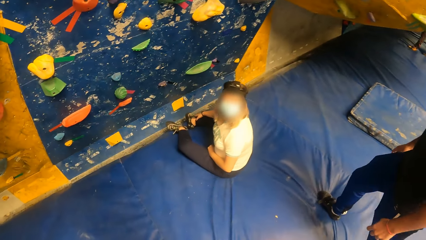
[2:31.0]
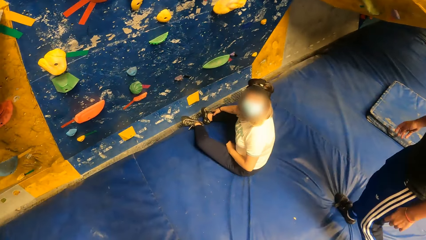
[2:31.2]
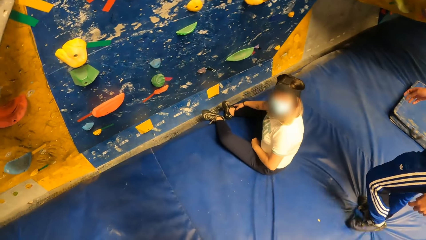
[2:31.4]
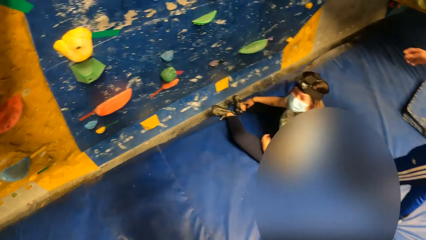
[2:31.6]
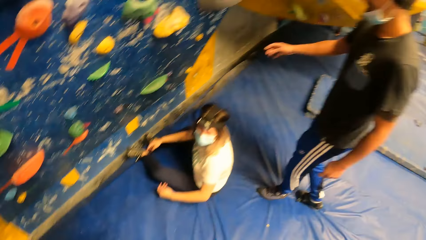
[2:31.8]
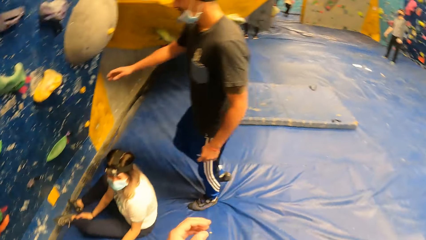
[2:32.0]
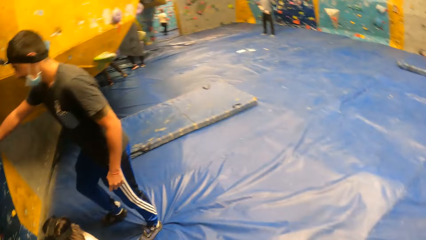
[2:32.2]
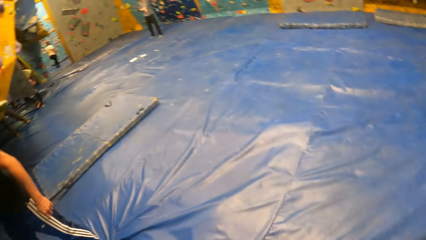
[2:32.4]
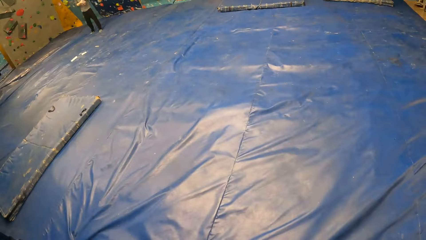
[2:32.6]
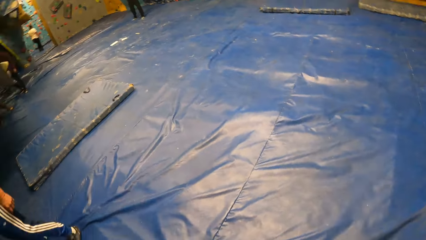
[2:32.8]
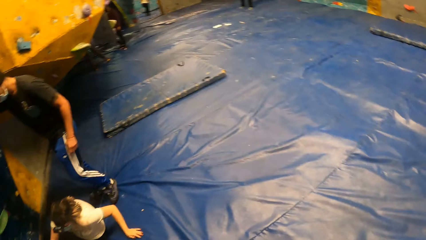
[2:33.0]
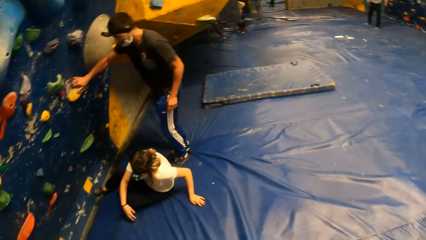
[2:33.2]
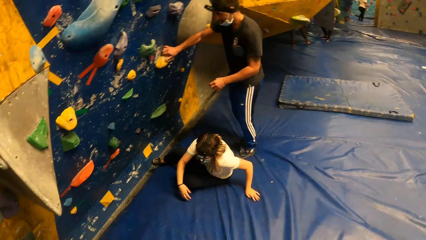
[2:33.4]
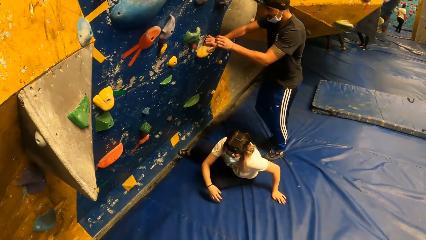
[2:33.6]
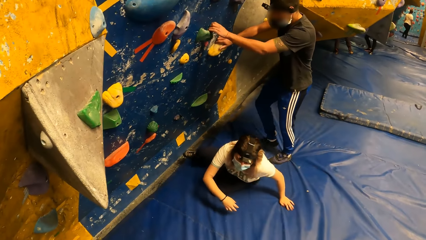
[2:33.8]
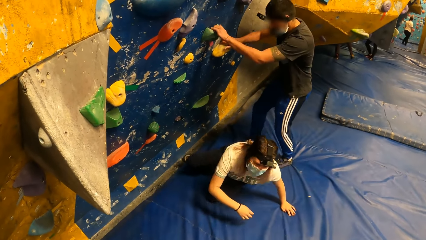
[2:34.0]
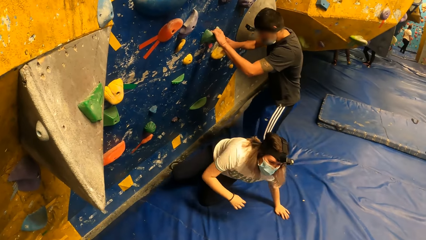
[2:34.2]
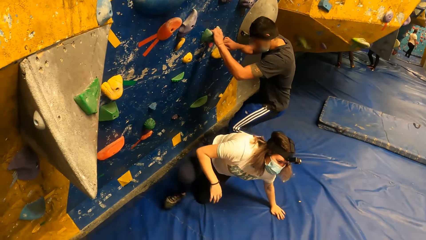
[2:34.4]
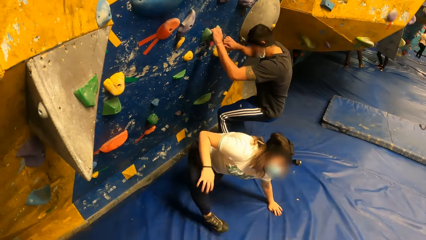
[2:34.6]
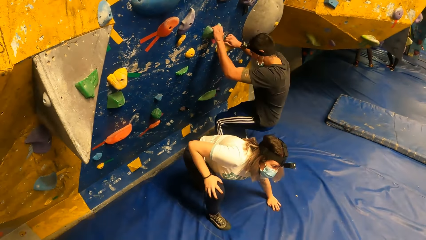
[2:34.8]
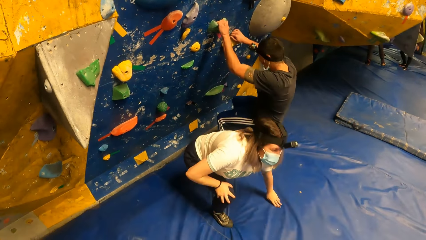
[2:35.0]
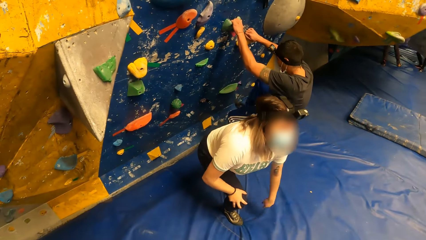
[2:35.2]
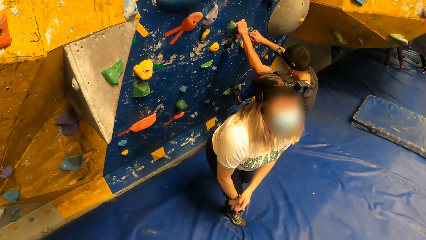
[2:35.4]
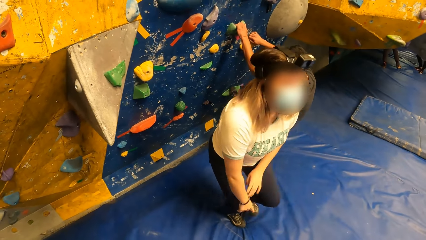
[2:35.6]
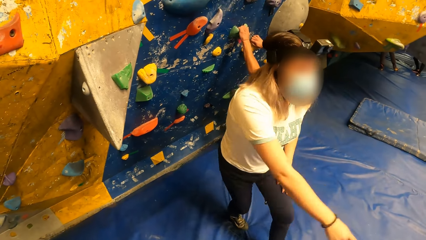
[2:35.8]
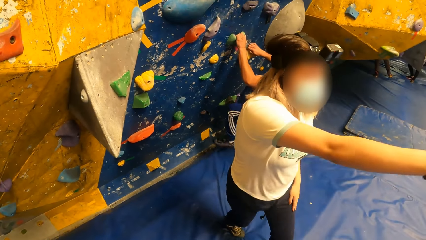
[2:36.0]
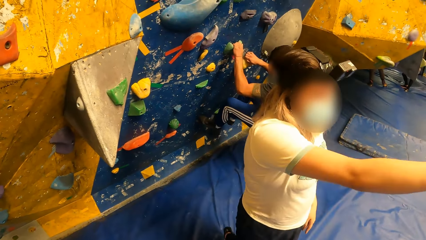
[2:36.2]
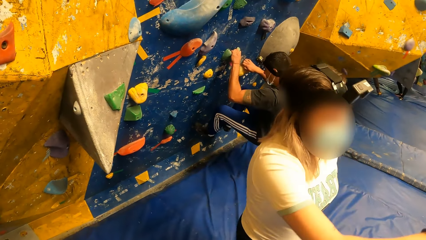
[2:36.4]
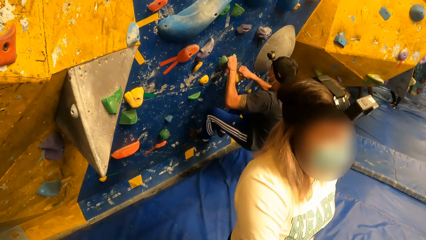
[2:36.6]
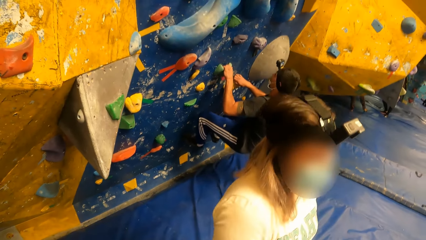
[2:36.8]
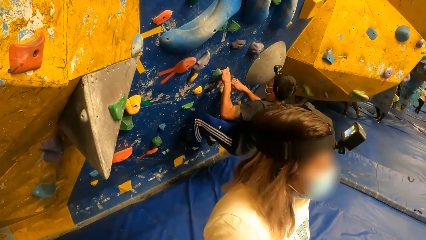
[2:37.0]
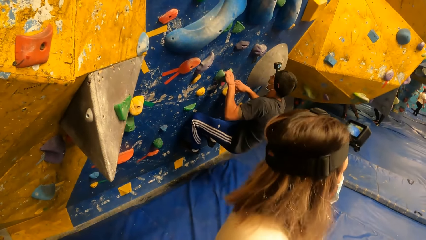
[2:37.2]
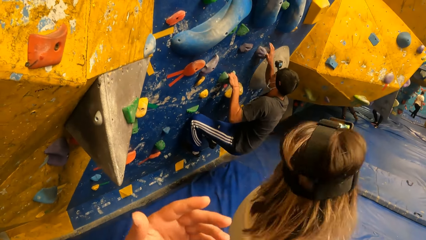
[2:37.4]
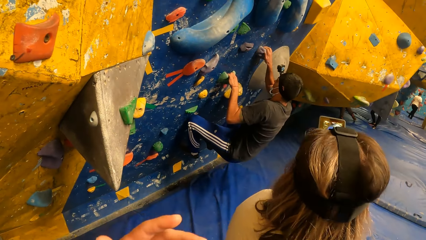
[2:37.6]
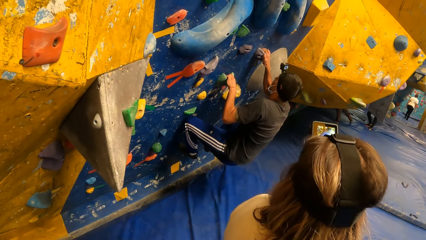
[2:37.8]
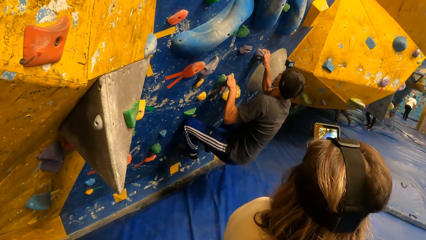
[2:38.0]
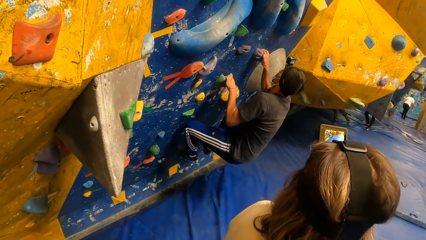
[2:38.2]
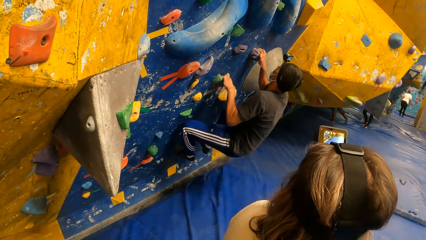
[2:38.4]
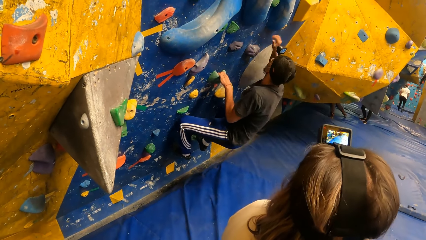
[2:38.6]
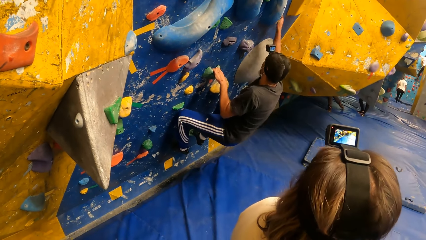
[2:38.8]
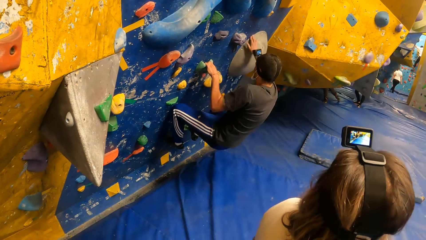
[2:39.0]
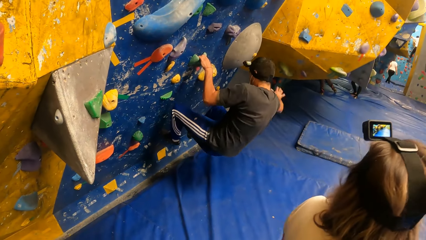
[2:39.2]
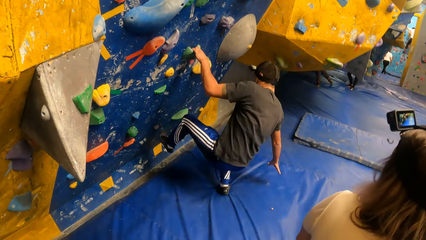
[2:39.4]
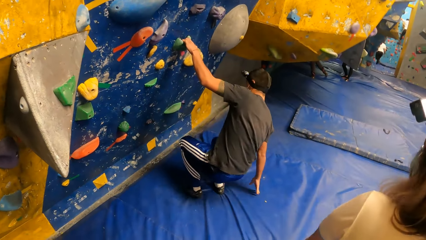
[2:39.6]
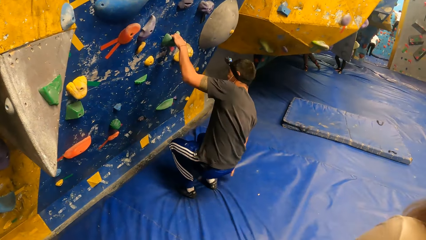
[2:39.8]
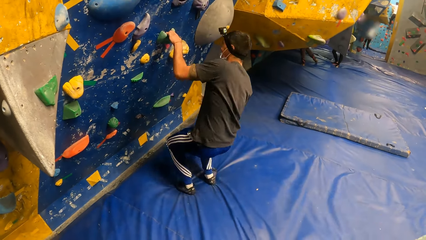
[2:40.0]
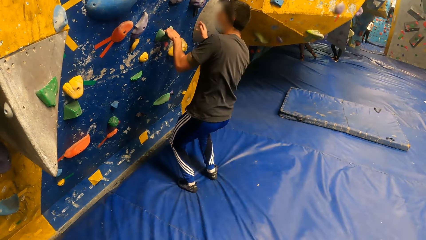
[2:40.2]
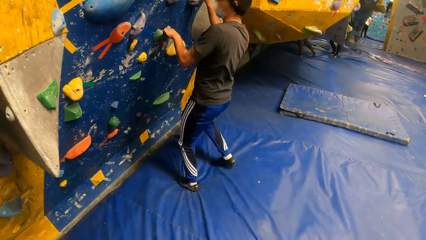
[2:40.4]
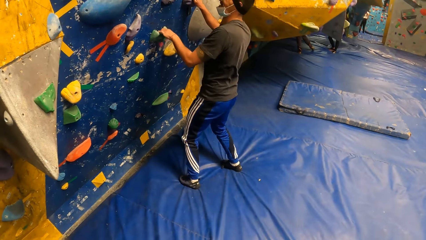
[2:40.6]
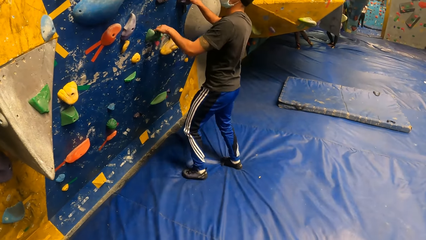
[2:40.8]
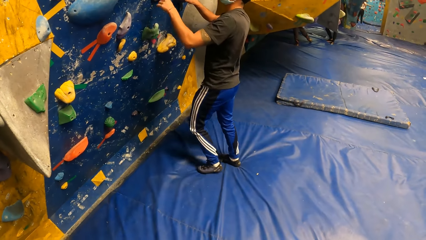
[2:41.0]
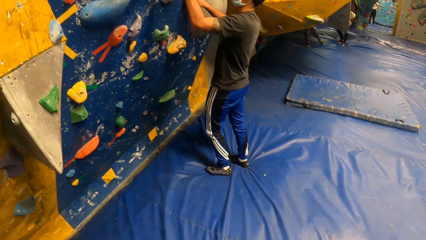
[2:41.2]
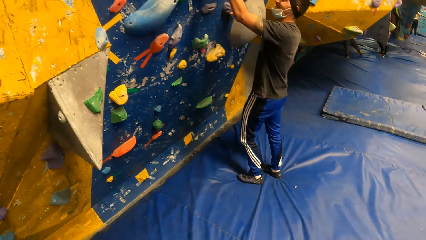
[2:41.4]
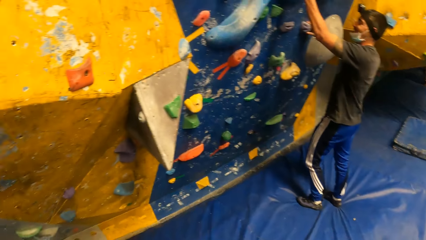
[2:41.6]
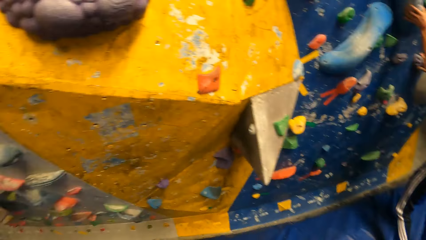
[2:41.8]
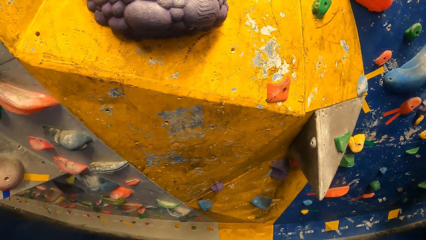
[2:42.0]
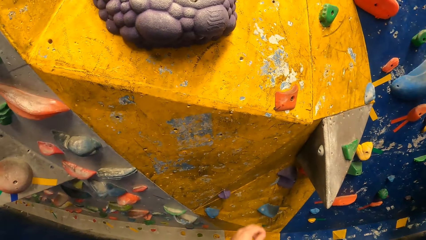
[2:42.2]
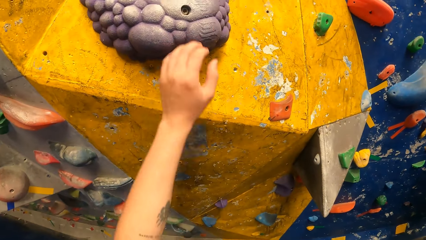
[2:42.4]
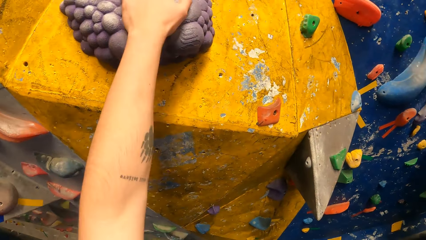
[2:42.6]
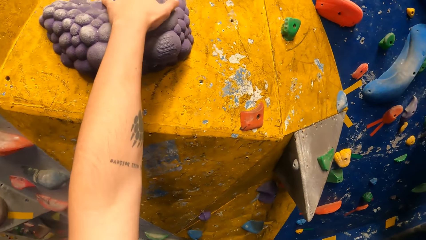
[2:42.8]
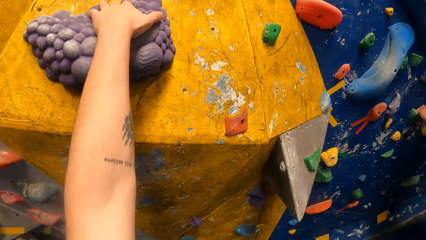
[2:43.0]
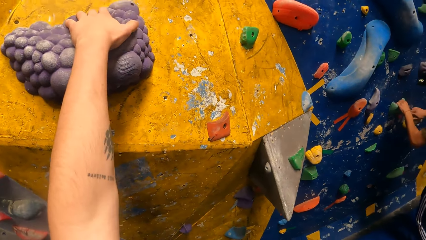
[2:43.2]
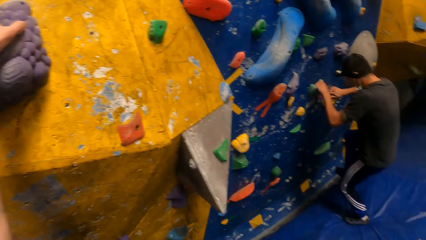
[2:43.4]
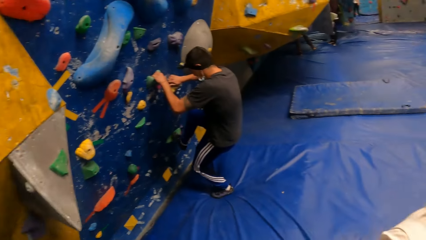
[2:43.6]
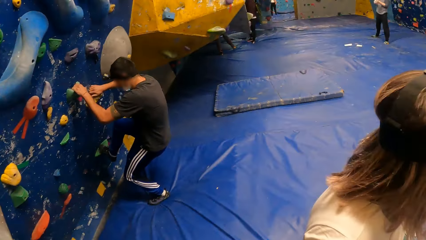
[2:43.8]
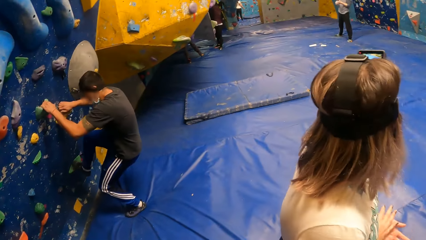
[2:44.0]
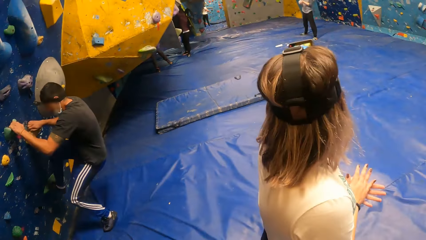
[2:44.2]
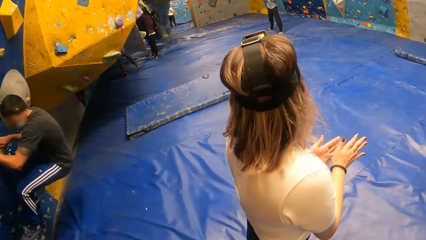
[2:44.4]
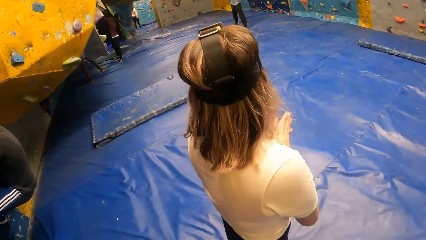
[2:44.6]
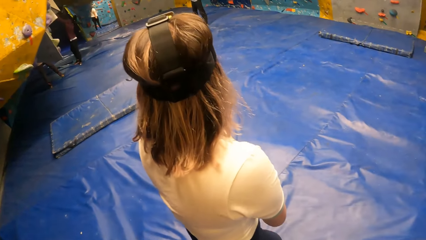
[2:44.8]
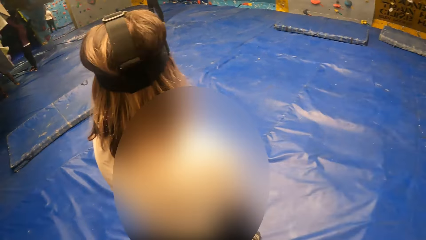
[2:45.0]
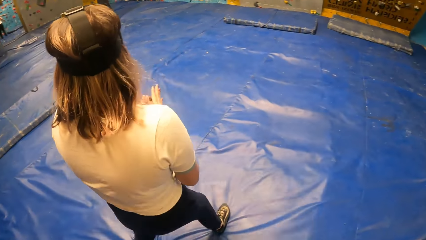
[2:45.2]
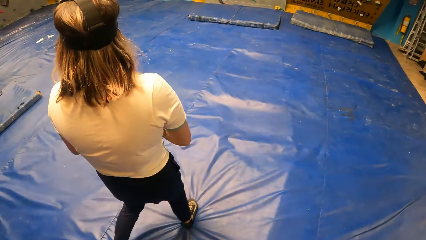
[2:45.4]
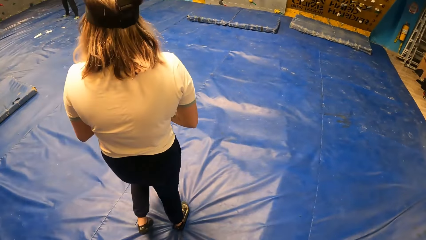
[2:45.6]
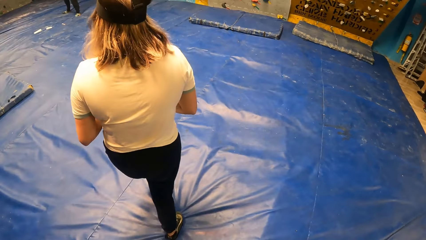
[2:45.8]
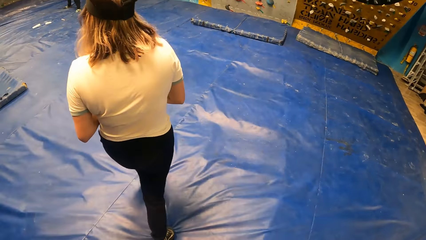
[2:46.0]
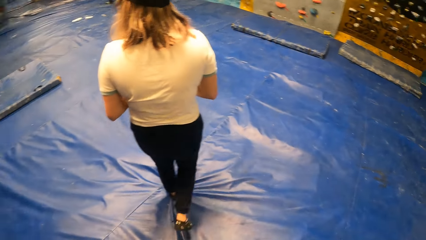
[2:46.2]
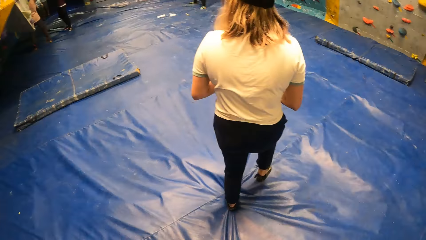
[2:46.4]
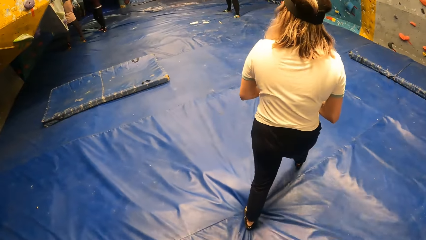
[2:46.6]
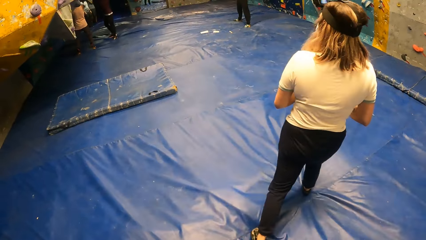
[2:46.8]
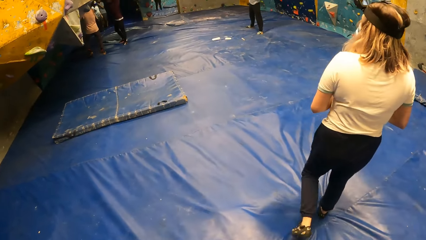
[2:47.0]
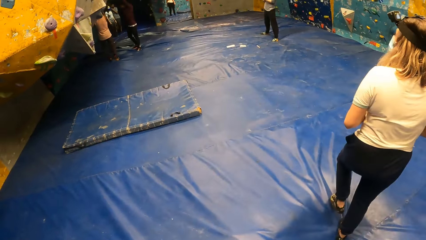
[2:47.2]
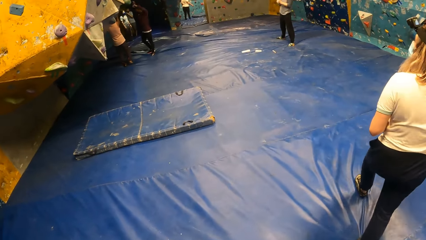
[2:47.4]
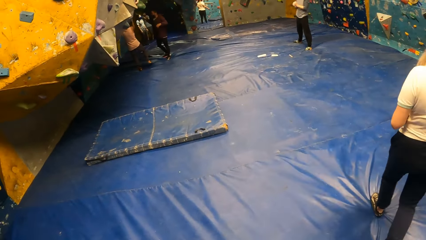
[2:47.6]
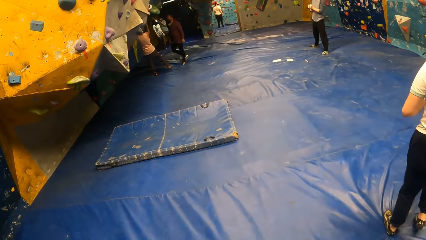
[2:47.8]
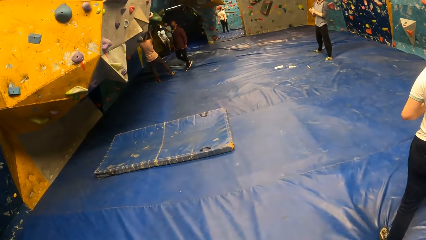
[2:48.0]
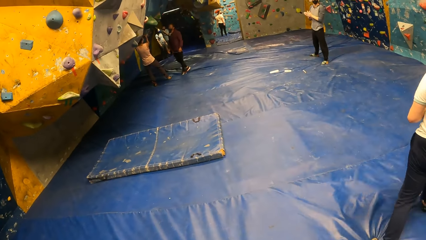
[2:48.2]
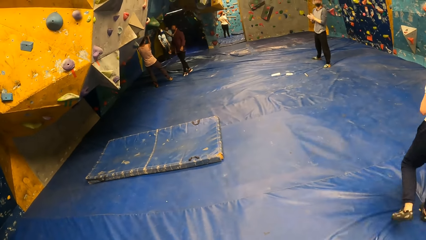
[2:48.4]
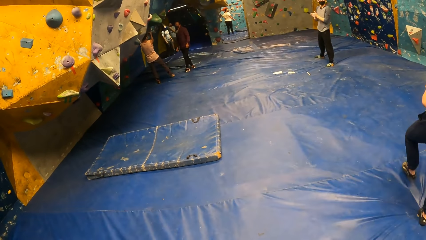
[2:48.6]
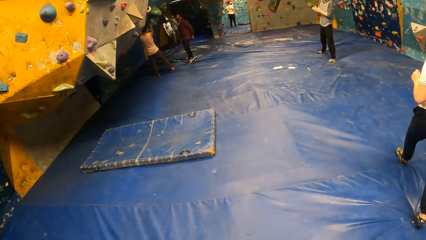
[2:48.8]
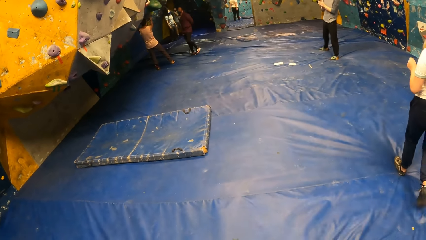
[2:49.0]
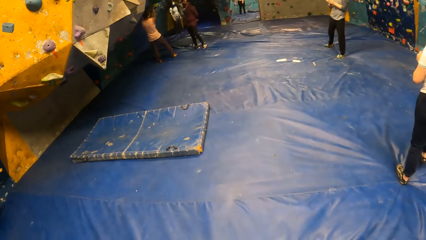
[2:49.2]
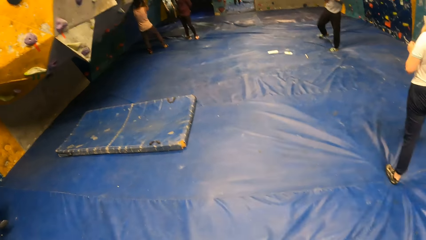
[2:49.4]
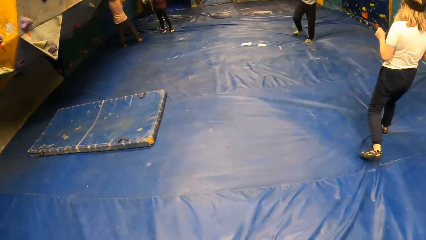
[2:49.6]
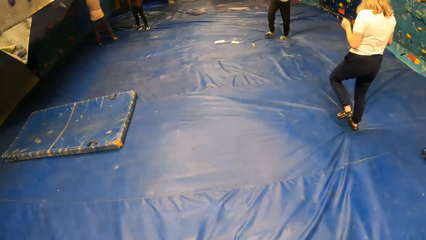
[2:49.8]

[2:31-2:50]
The camera wearer looks around the climbing area. A person climbs the rock. Another person stands up and gestures with her hands. The camera wearer does hand movements. The other person turns. The first person falls to the ground. The camera wearer looks around the climbing wall. They climb the wall. They place a hand on the rock. They look around the climbing wall. They walk around the blue surface. The other person walks.
